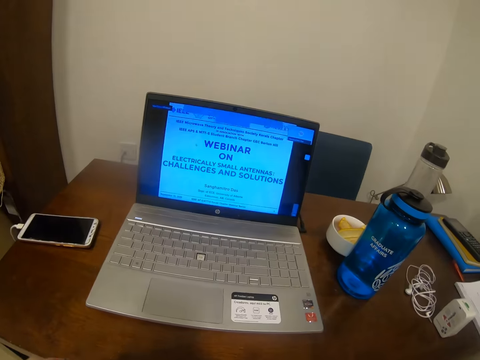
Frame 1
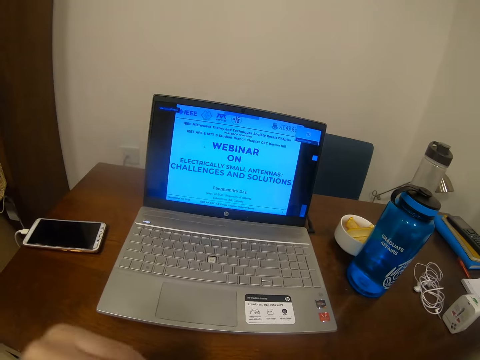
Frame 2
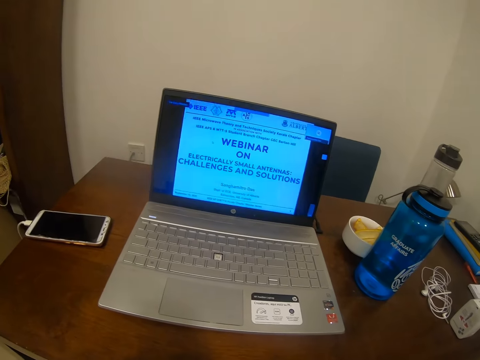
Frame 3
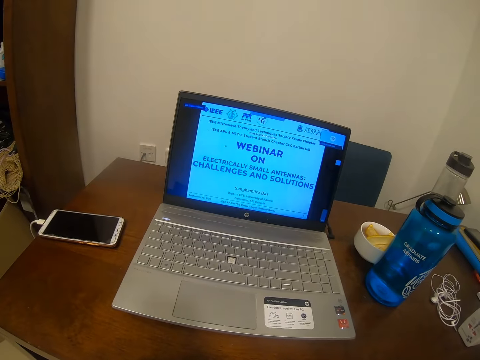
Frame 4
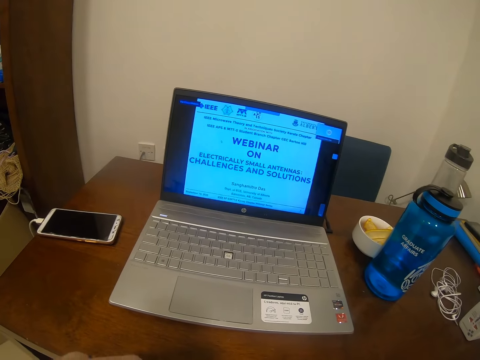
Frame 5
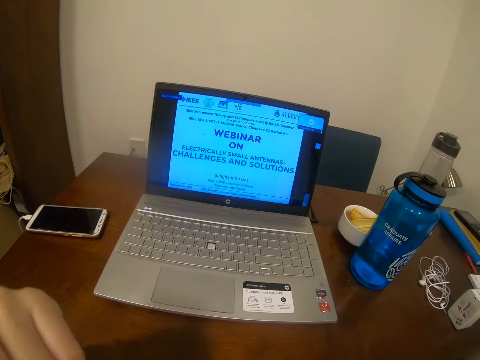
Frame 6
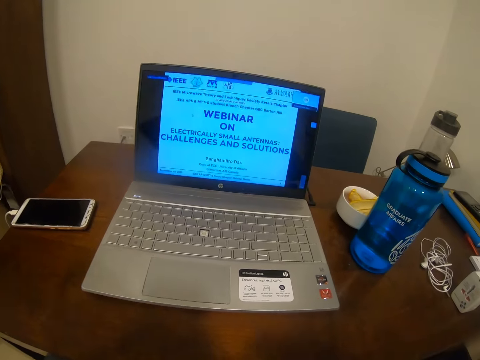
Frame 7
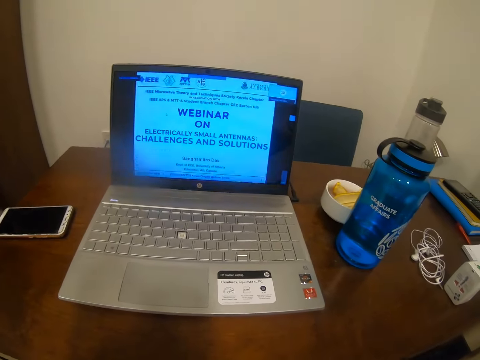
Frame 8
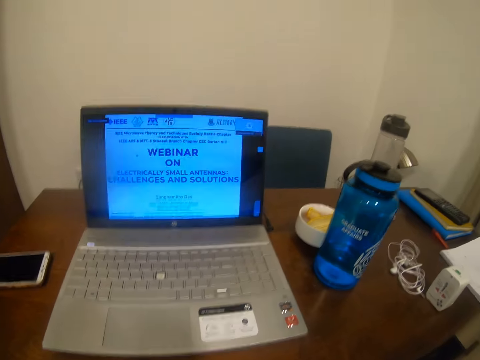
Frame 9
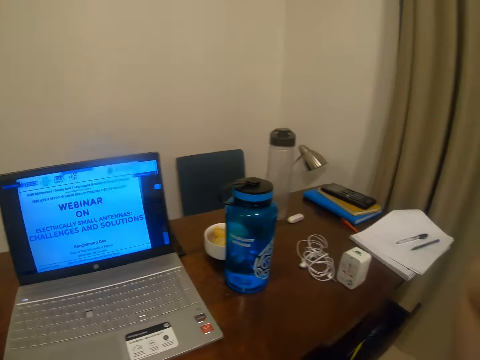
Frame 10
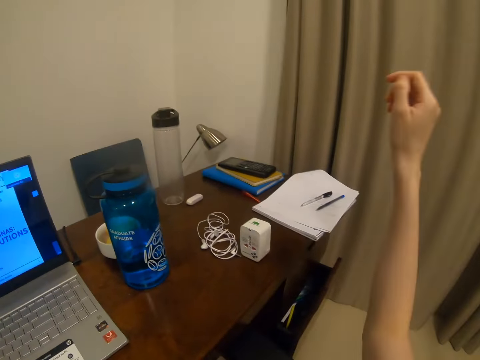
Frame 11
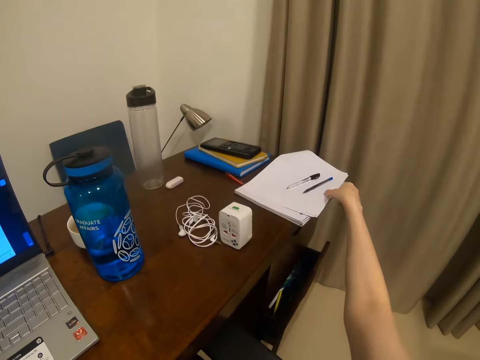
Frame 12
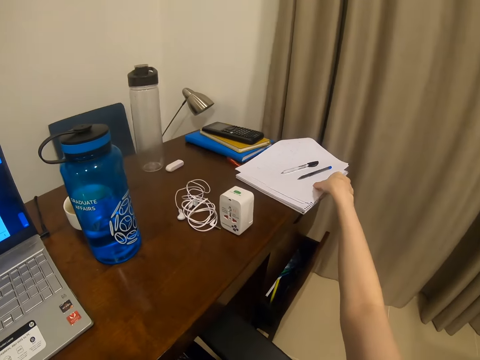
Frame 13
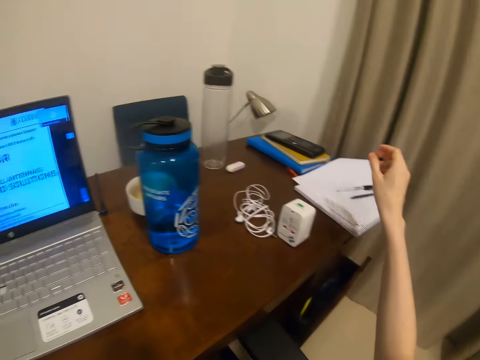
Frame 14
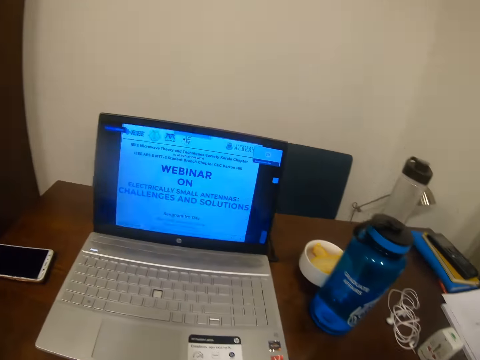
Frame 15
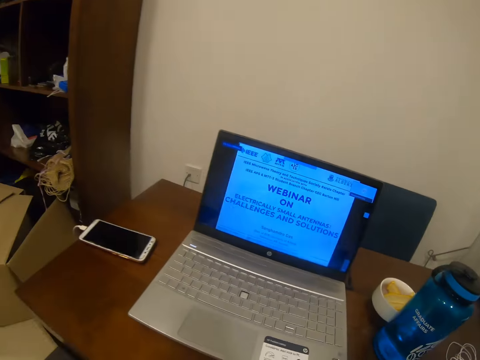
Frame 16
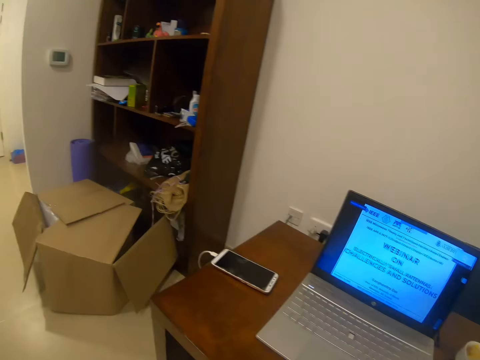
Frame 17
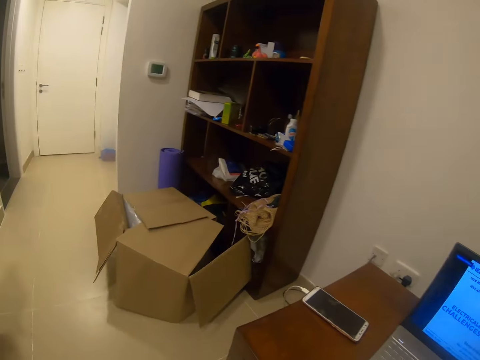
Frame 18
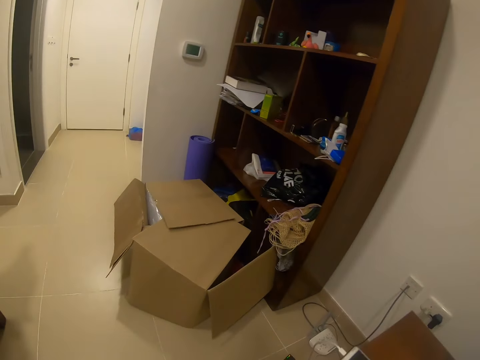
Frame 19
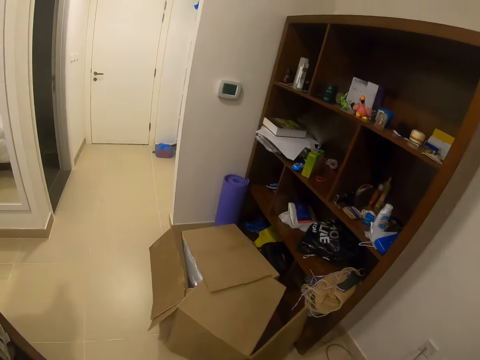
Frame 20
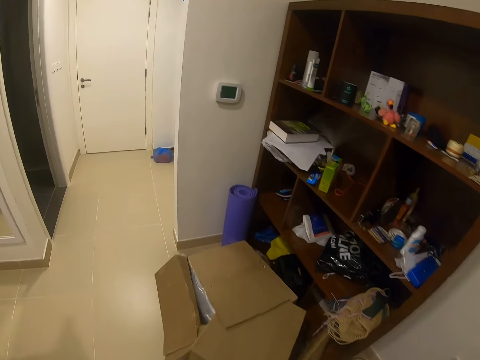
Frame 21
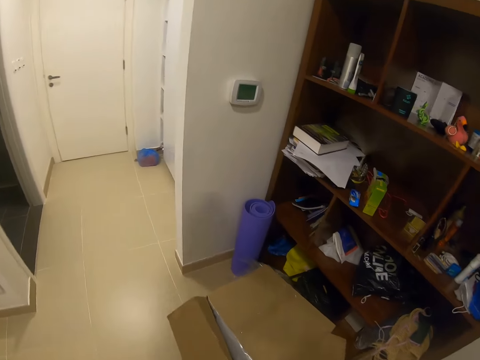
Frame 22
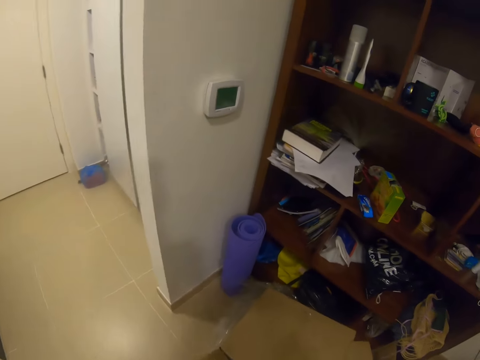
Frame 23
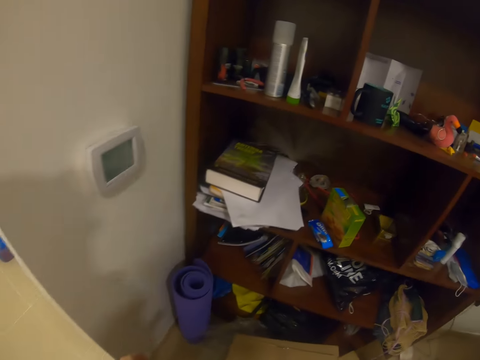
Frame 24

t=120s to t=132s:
The camera wearer moves her hand. She looks around. She lowers her right hand. She touches the paper. She raises her right hand. She walks towards the shelves.

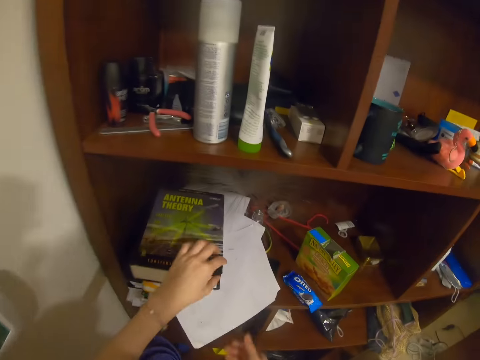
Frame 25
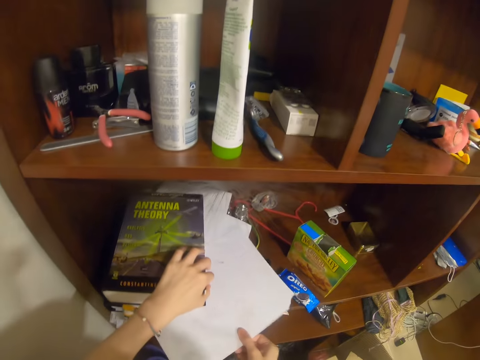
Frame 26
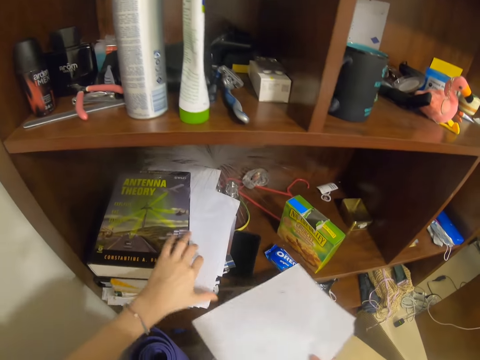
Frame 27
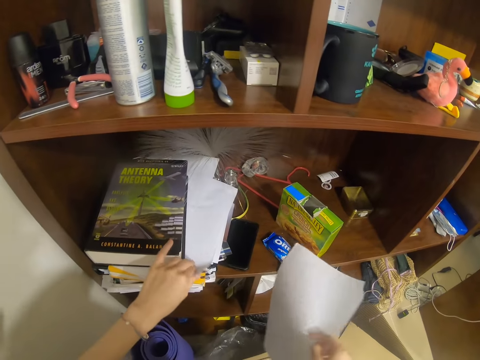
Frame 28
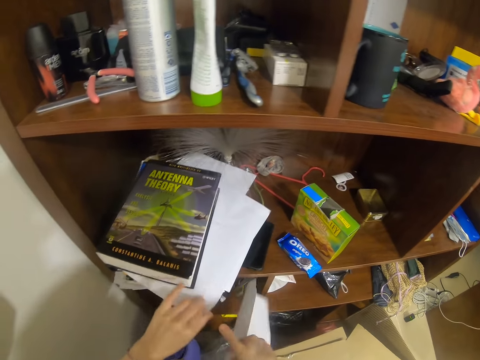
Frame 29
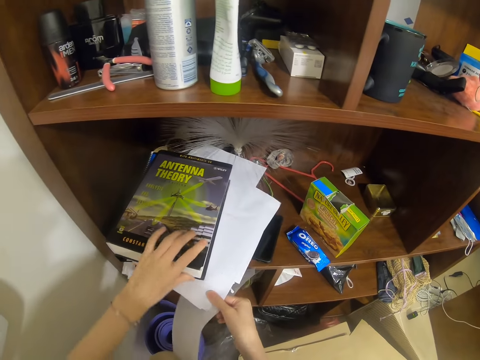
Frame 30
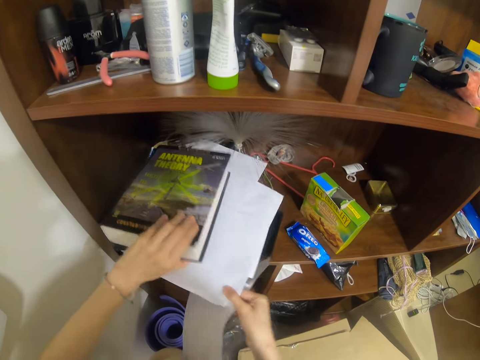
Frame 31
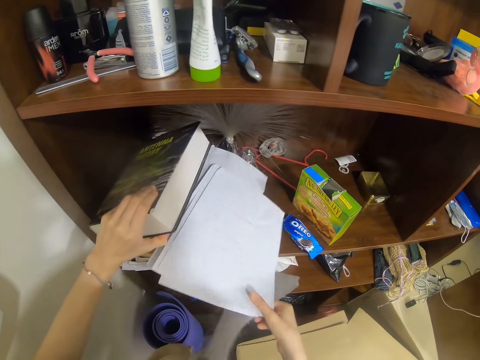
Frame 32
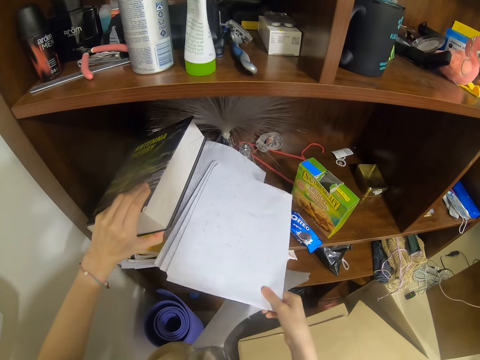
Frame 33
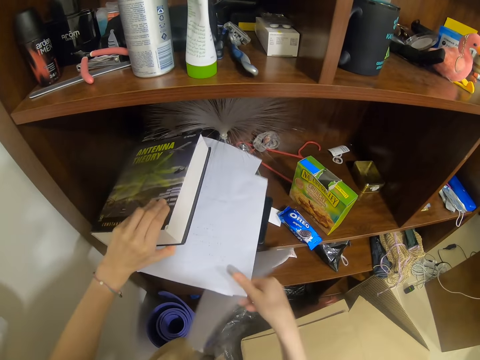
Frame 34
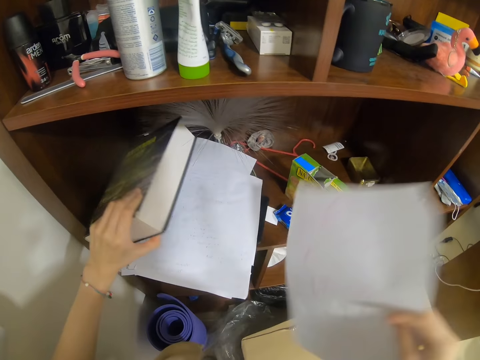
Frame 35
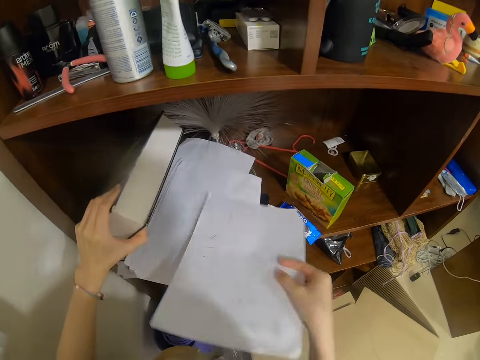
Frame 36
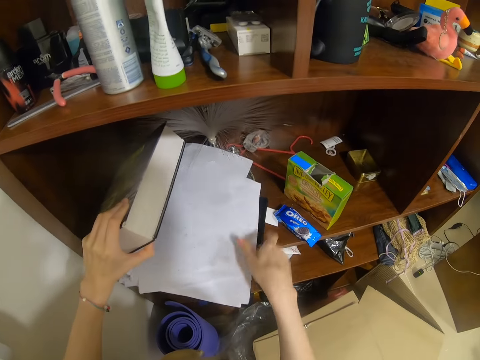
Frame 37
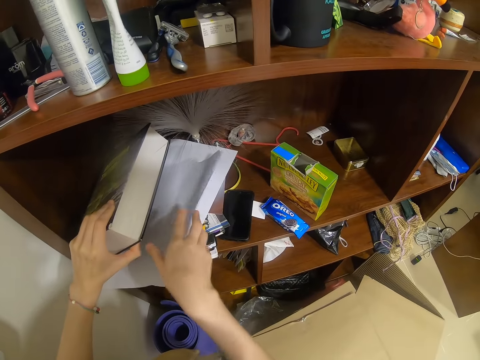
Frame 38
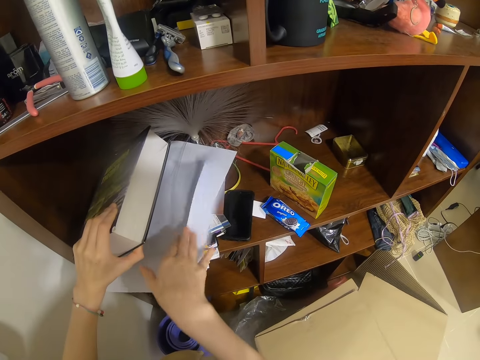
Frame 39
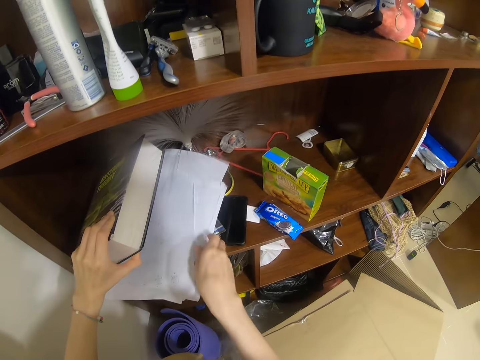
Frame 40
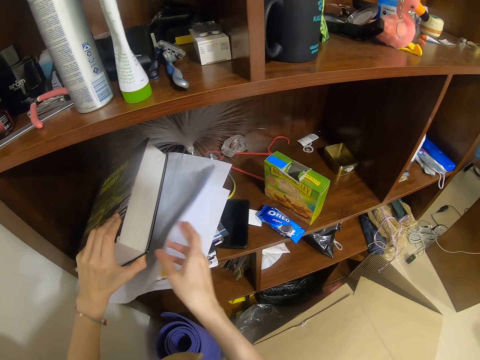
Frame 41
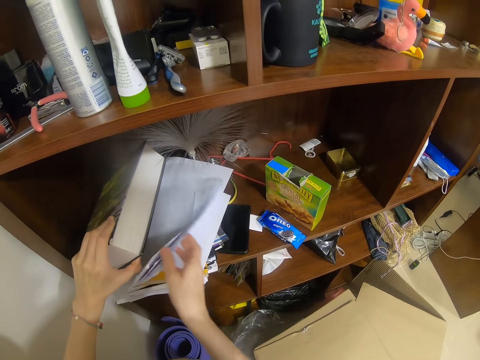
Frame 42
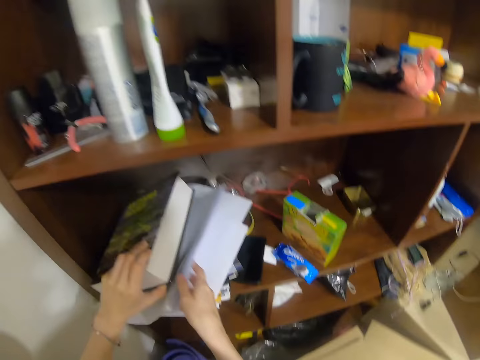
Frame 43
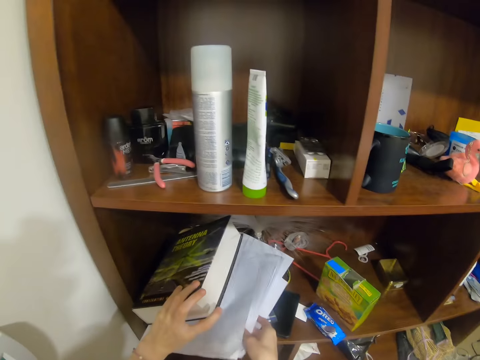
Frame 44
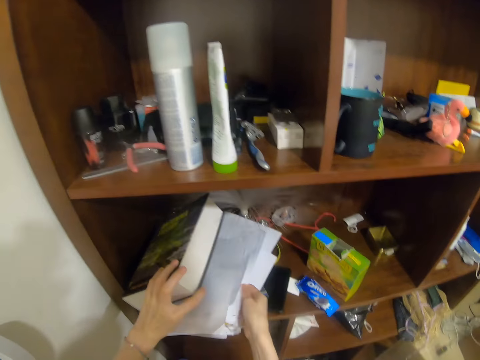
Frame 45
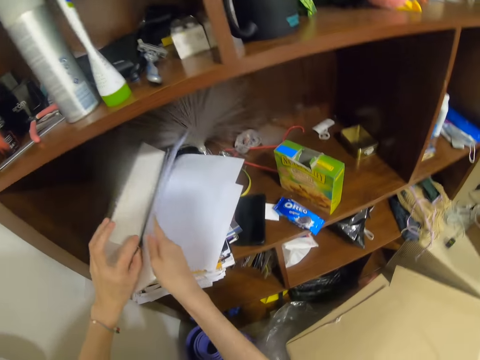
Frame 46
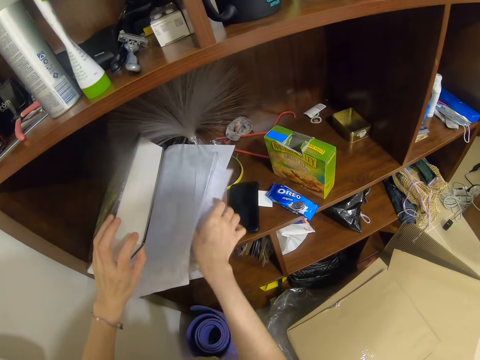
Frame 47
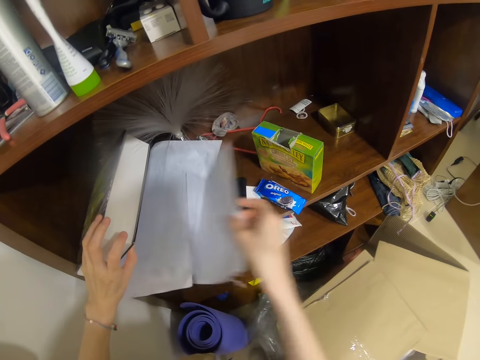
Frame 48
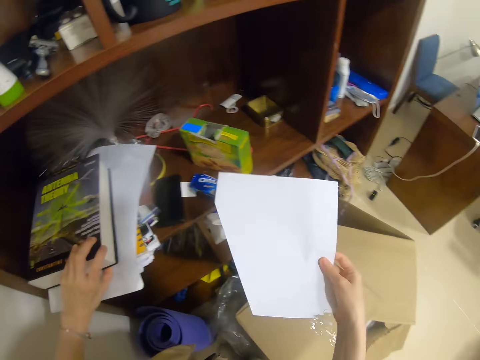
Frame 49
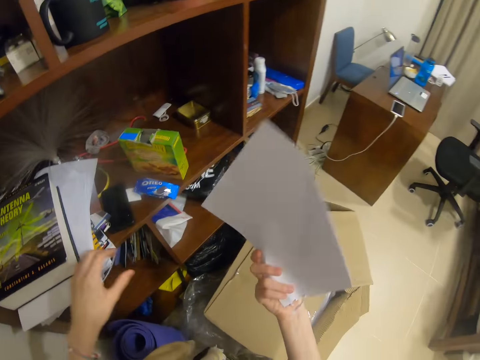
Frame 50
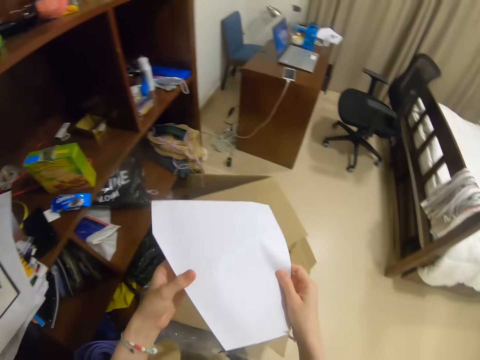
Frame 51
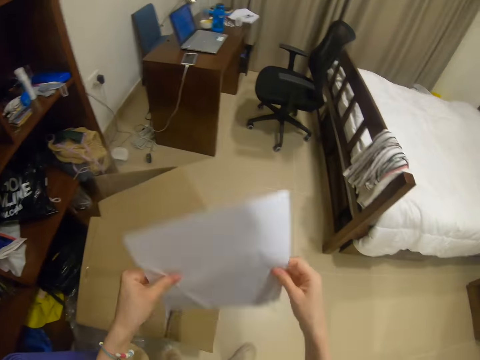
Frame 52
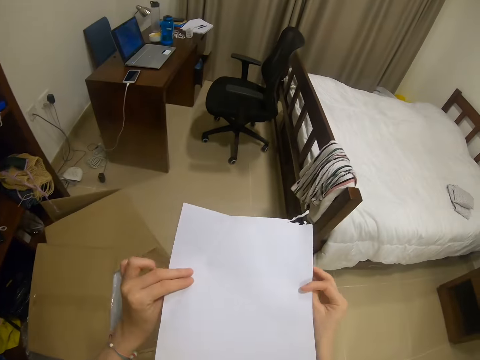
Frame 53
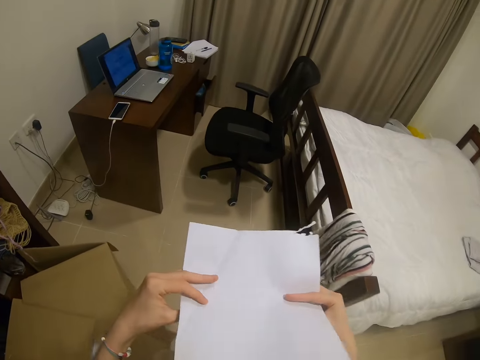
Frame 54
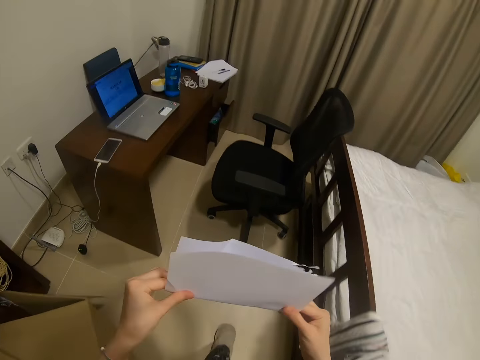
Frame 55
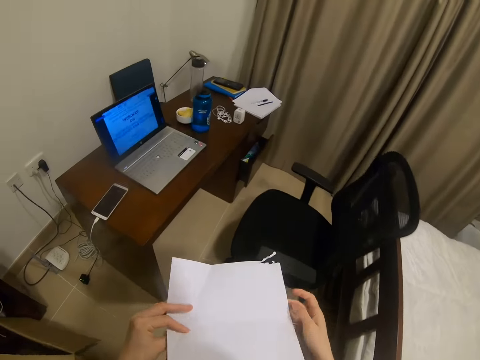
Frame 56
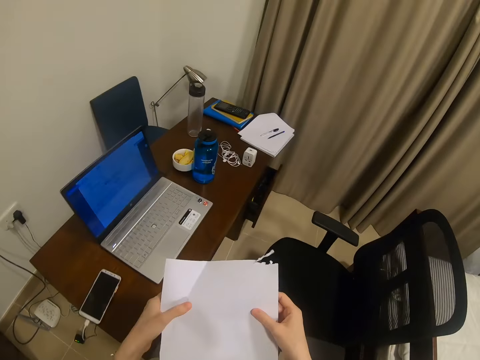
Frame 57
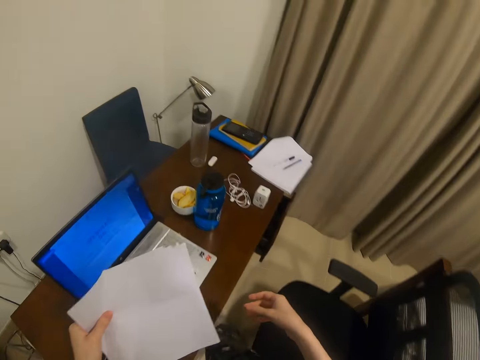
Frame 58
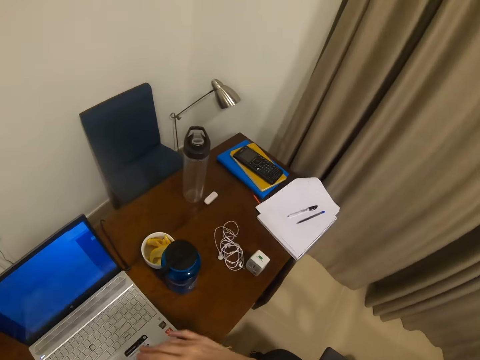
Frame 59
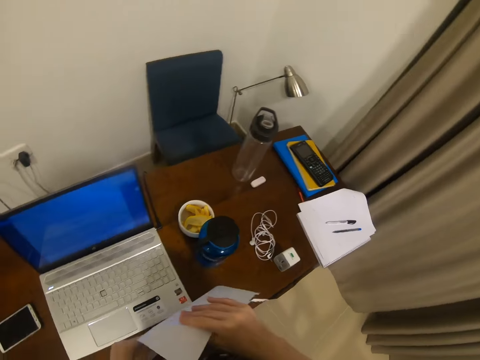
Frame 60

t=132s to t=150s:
The camera wearer picks up a book with her left hand. She picks up papers. She pulls a paper with her right hand. She touches papers with her left hand. She pulls a paper with her left hand. She touches the book with her left hand. She raises the book with her left hand. She pulls a paper with her right hand. She puts the paper under the book with her right hand. She raises the paper with her right hand. She puts the paper under the book with her right hand. She touches the papers with her right hand. She picks up a paper with the right hand. She turns the paper with the right hand. She holds the paper in her hands. She turns the paper. She walks towards the desk in the room. She holds the paper with her left hand. She holds the paper with her hands.
